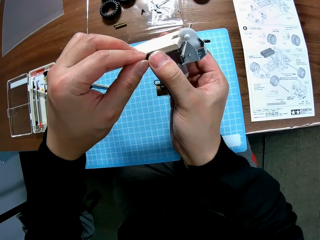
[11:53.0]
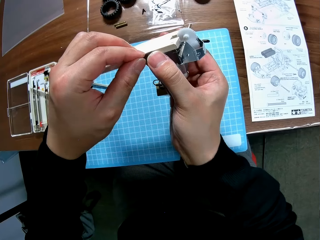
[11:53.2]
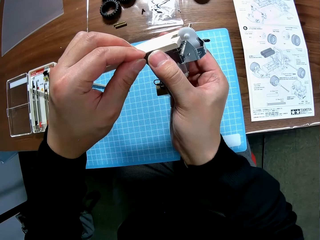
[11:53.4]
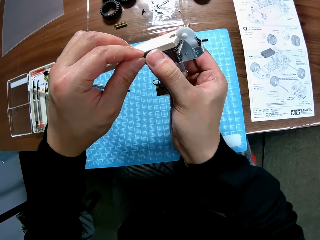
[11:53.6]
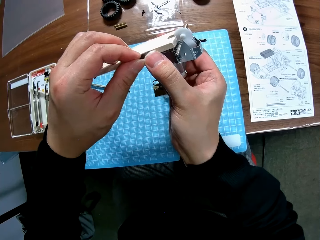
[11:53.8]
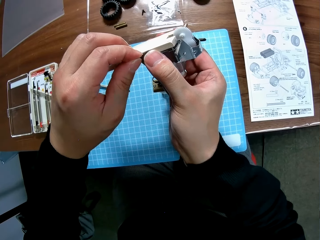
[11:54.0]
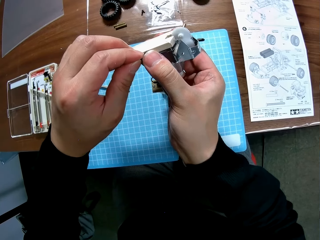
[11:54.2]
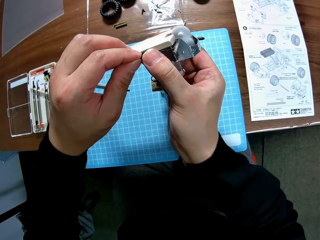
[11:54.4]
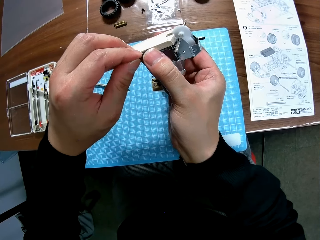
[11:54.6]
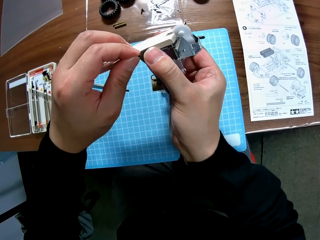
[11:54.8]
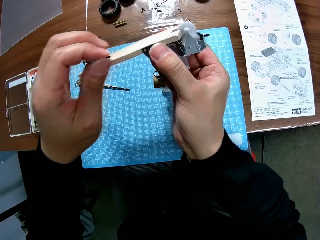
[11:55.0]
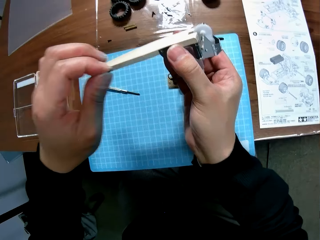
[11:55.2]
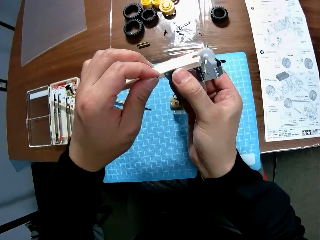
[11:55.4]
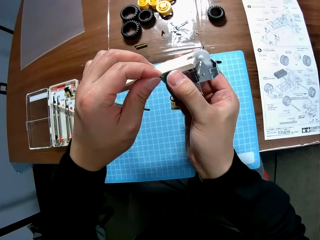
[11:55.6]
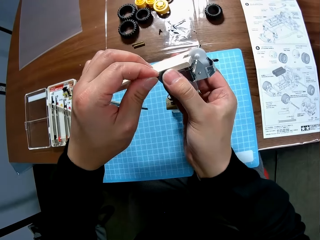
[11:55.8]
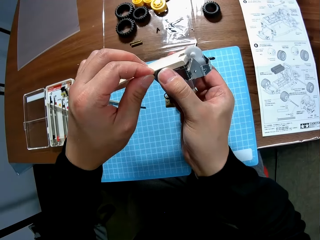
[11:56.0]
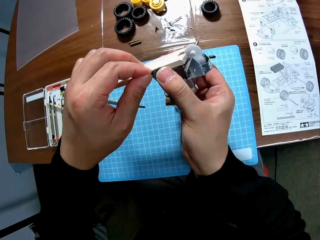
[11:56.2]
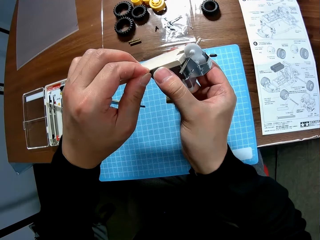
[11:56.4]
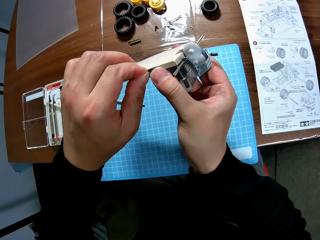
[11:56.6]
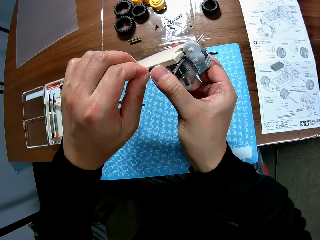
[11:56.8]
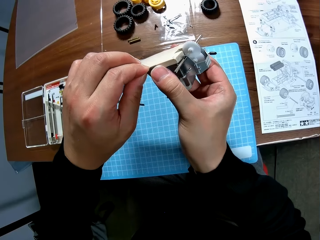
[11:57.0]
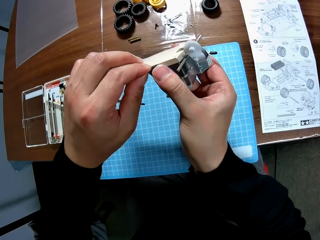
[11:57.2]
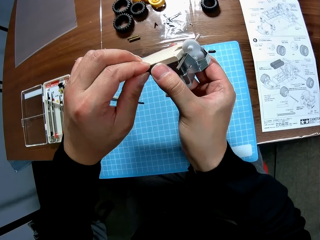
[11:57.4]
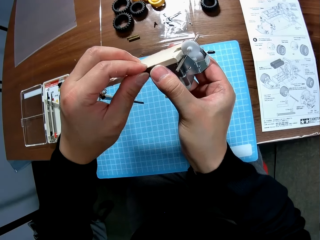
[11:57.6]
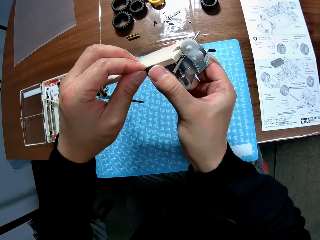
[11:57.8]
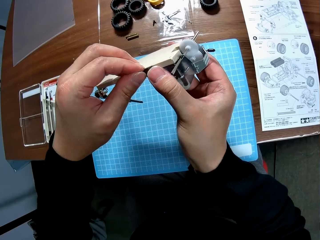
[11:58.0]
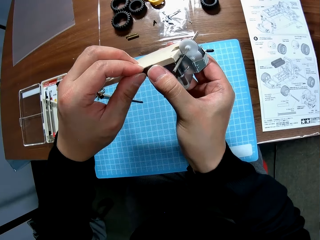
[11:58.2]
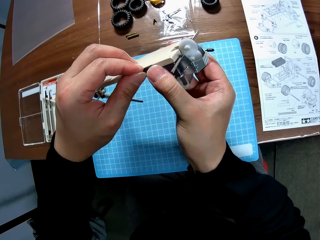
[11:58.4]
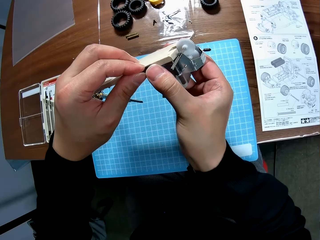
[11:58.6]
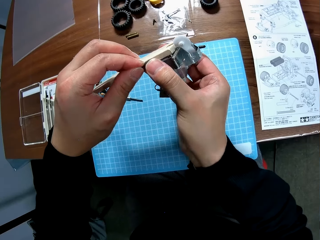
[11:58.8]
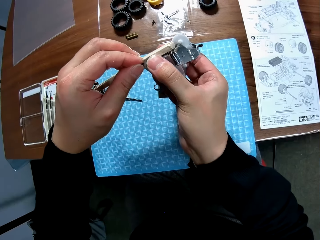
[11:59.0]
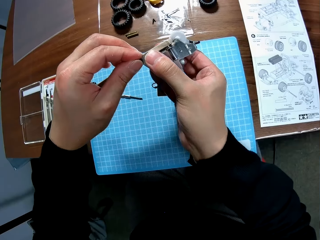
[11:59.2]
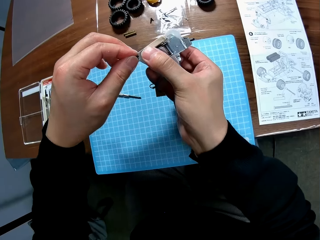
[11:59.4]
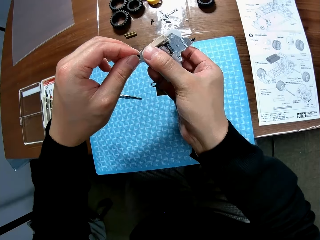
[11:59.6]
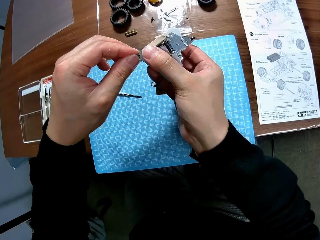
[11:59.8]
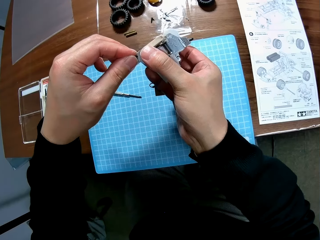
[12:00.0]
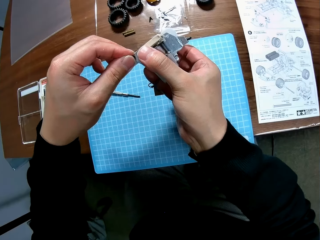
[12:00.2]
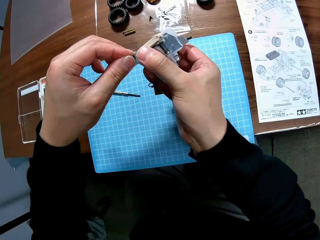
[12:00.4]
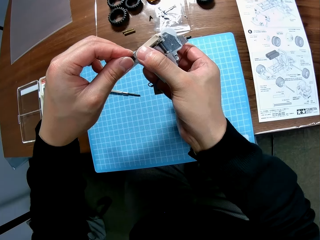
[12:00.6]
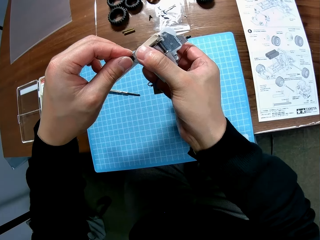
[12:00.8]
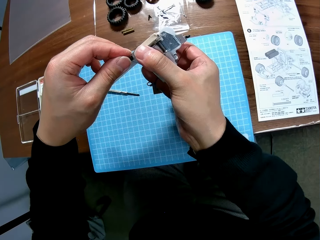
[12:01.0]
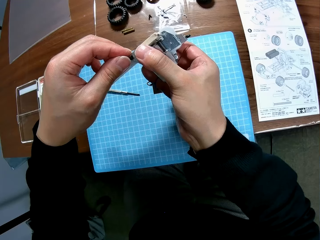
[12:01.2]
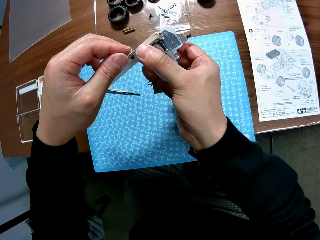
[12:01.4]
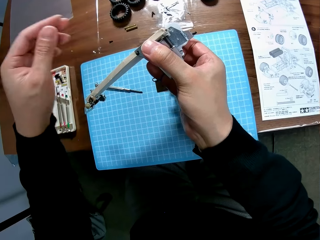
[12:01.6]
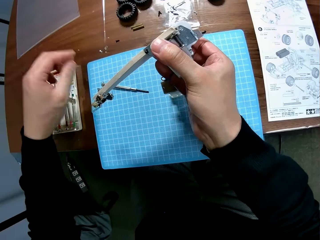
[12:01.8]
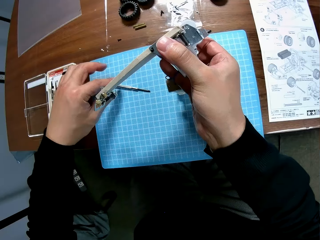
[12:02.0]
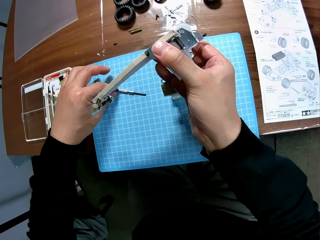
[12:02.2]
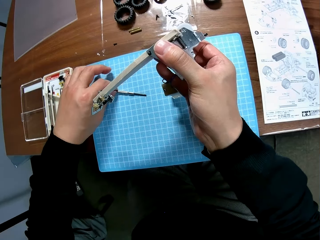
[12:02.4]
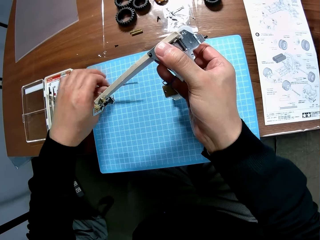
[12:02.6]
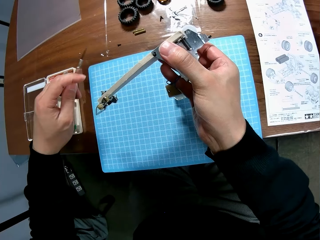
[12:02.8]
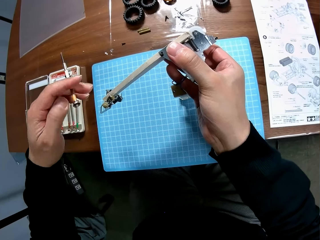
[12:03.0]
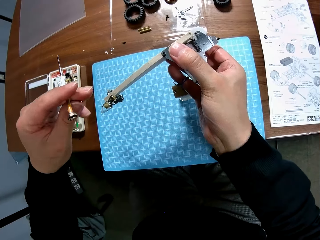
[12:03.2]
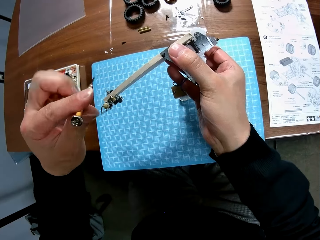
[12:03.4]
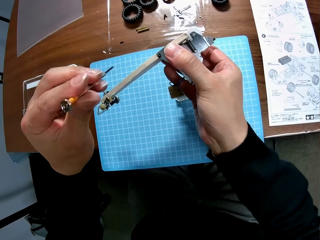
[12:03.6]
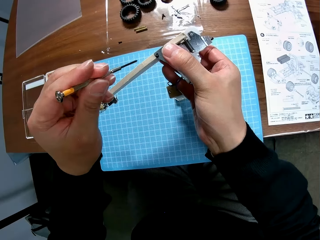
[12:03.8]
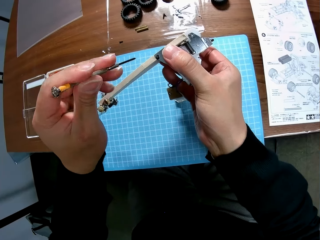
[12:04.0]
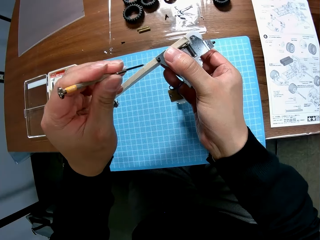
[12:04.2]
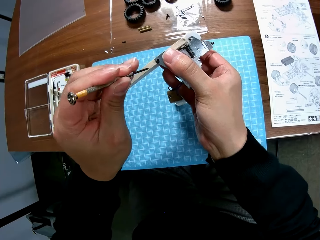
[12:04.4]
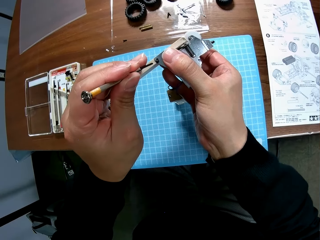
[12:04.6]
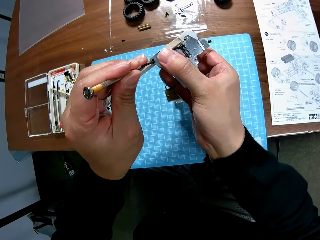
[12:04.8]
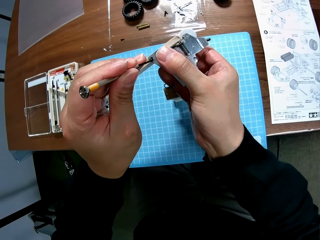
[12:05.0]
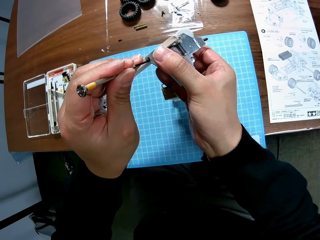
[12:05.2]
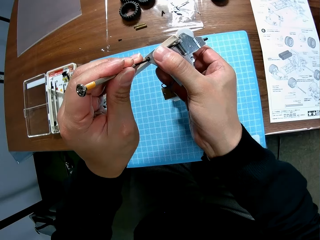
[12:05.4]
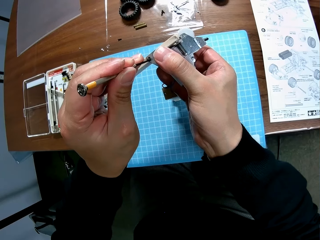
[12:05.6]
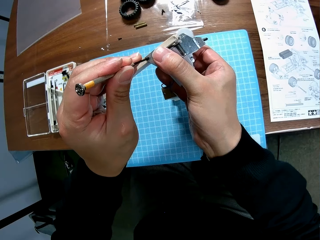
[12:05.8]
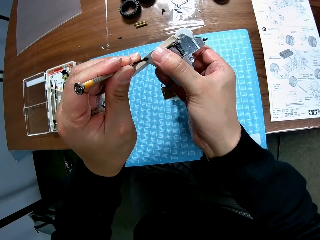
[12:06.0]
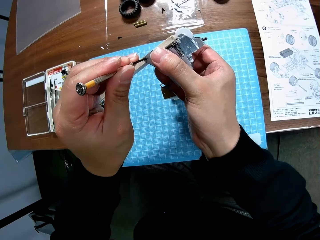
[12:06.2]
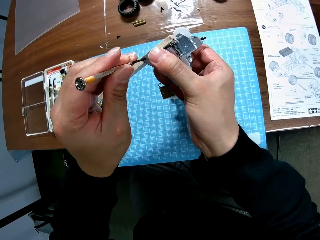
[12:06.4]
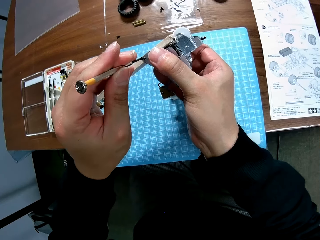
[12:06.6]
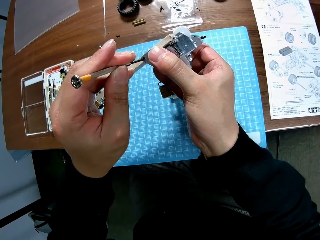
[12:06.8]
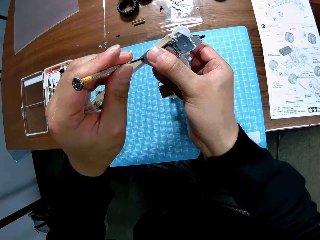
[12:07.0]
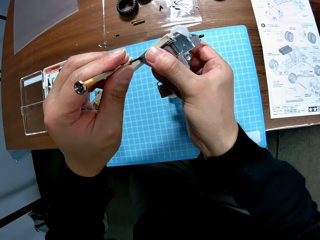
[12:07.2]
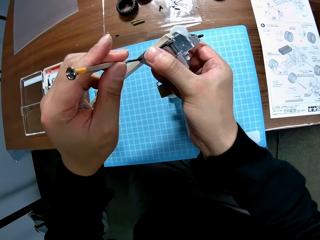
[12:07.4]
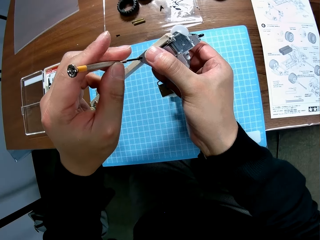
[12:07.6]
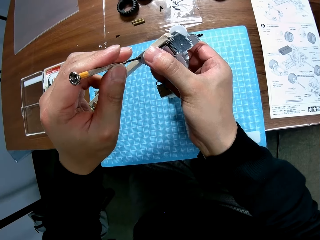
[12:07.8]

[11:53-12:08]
The camera wearer picks up the screwdriver from the table with his left hand. He screws the toy car engine with the screwdriver.

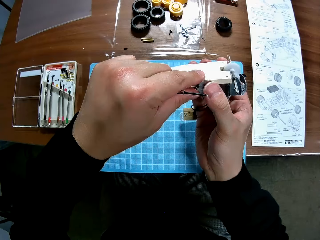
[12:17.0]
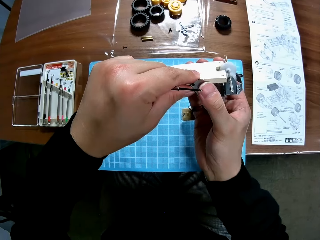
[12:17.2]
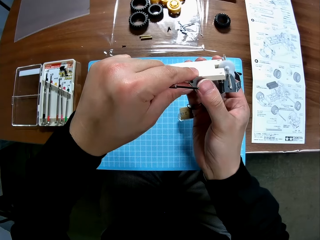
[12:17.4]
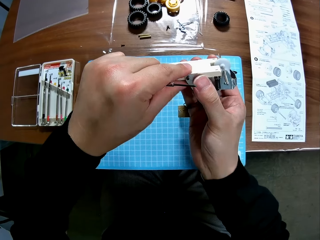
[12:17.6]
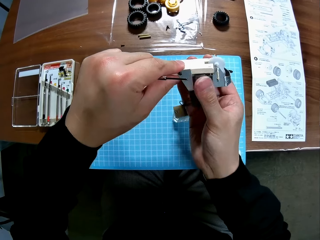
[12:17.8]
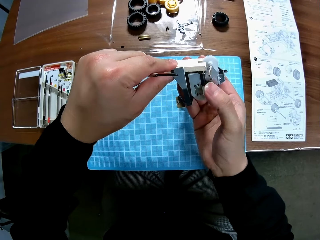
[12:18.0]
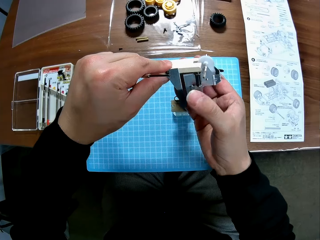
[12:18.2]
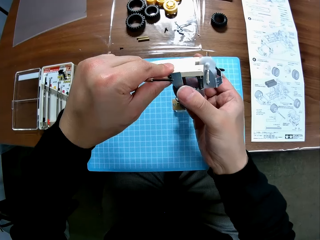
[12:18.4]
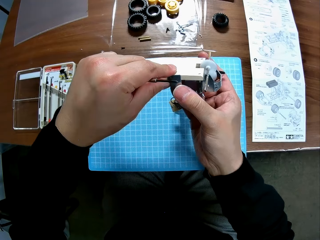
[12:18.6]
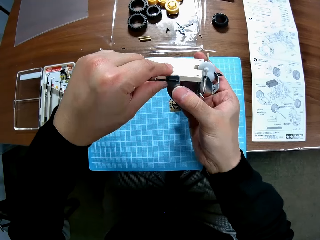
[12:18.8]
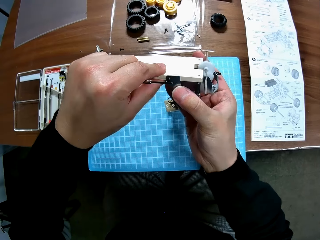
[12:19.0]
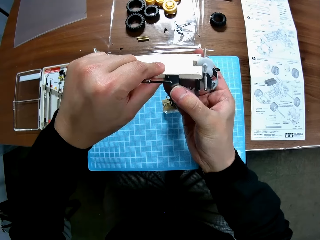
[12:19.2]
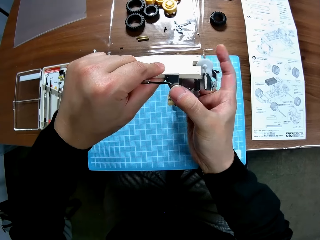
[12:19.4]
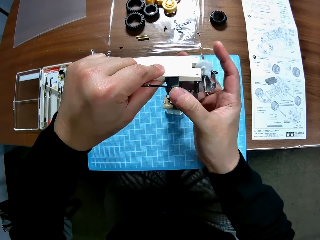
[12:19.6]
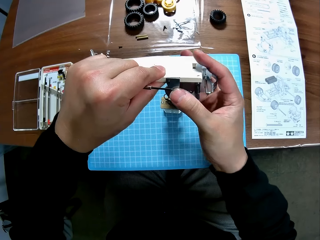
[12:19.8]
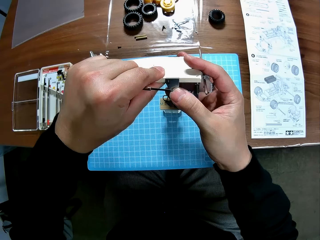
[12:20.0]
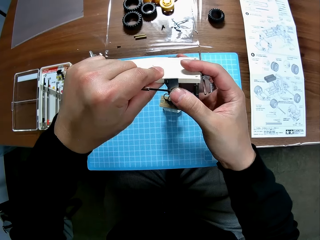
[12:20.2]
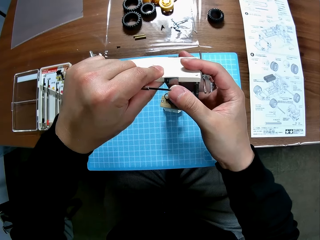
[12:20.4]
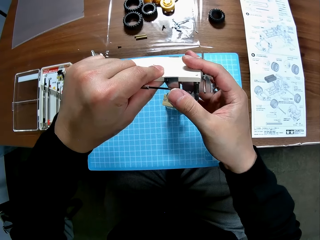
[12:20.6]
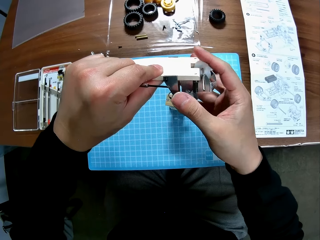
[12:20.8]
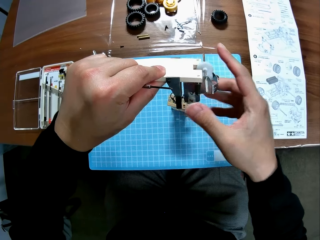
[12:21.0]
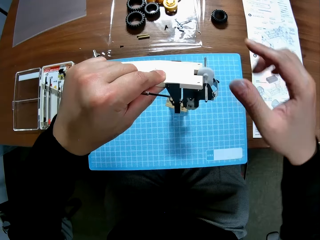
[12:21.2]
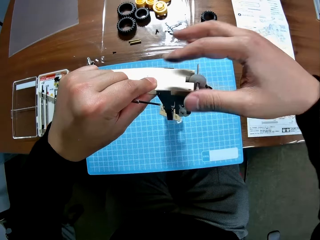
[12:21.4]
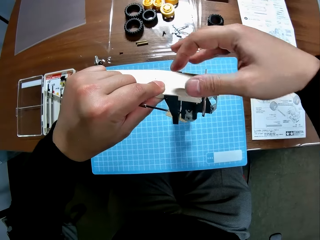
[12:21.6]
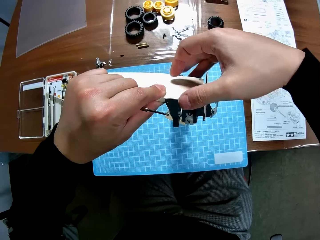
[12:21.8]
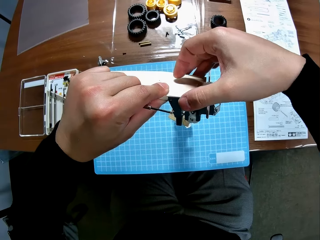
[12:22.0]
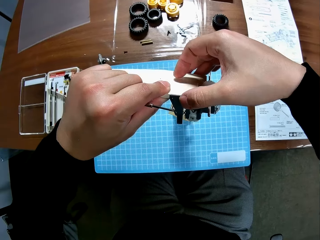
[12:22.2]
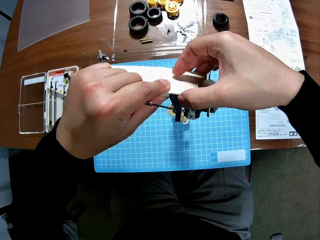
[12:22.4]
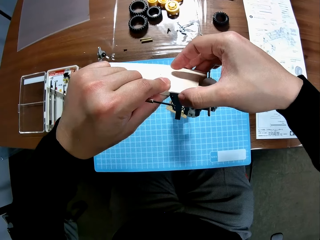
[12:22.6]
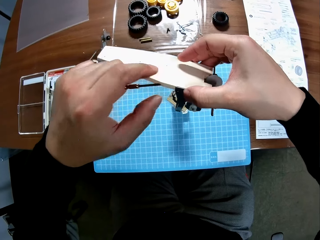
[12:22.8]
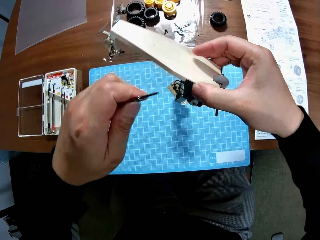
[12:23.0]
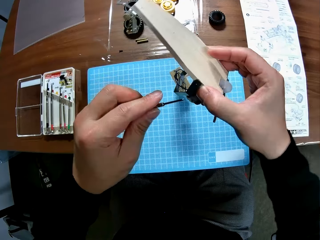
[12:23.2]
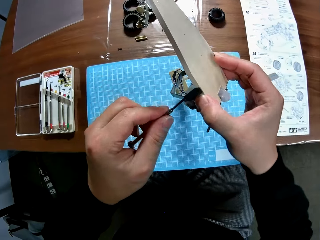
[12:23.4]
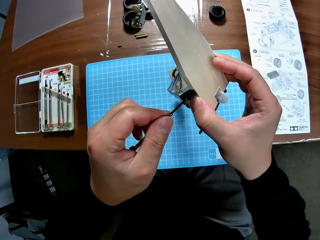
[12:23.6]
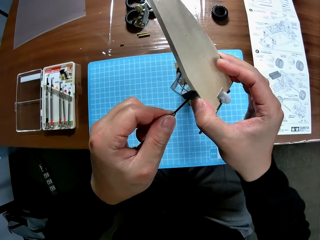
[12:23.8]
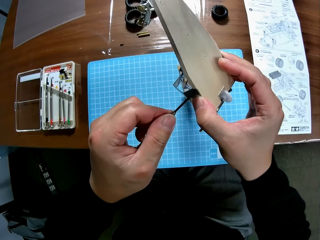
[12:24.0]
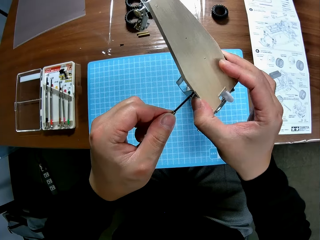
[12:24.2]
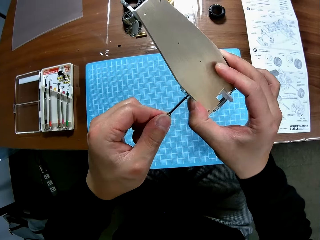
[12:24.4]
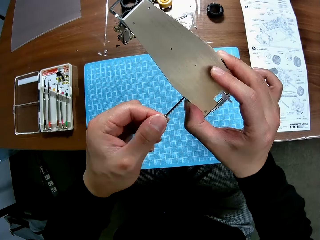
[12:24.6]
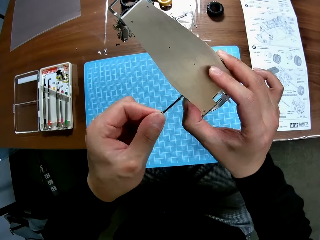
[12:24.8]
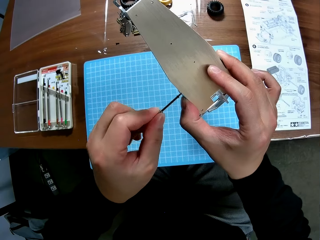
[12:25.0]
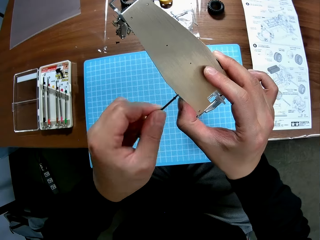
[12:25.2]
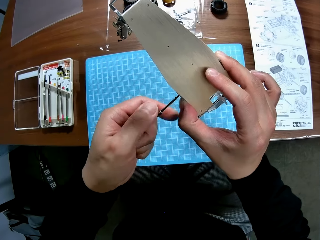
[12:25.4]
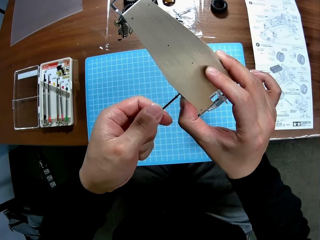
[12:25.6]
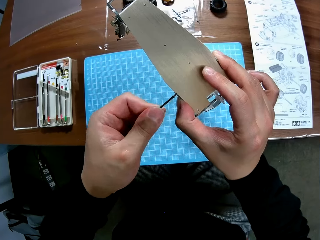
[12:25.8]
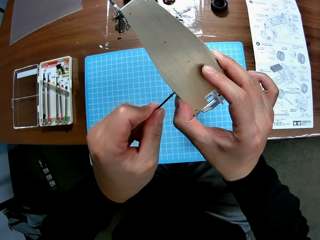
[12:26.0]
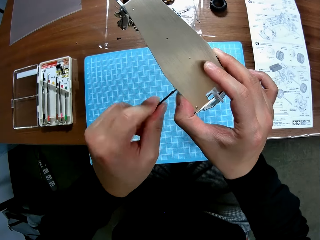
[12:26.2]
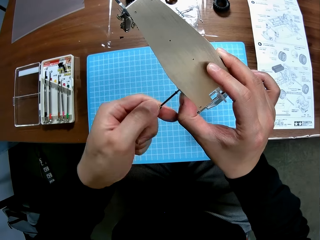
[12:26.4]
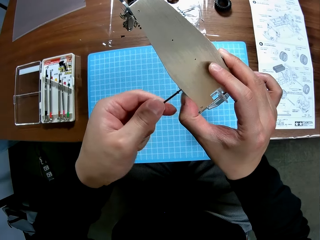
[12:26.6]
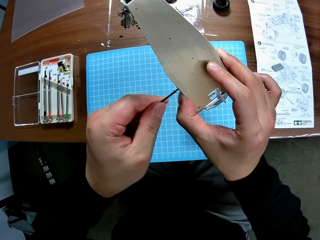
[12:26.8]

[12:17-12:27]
The camera wearer looks at the toy plane. He adjusts the toy car engine with his two hands. He screws the toy car engine with the screwdriver.
